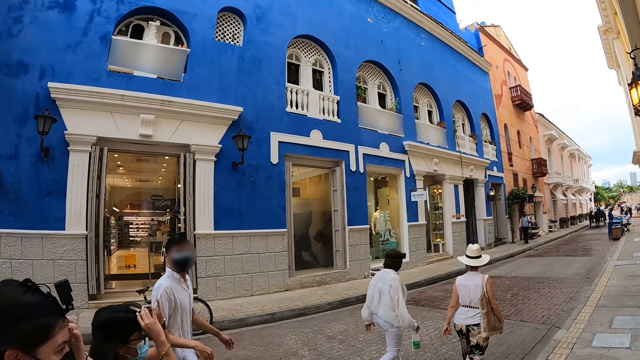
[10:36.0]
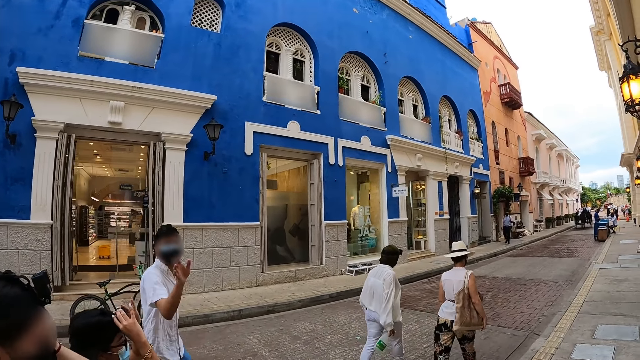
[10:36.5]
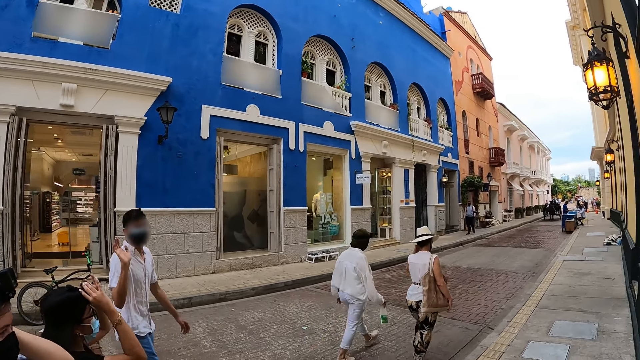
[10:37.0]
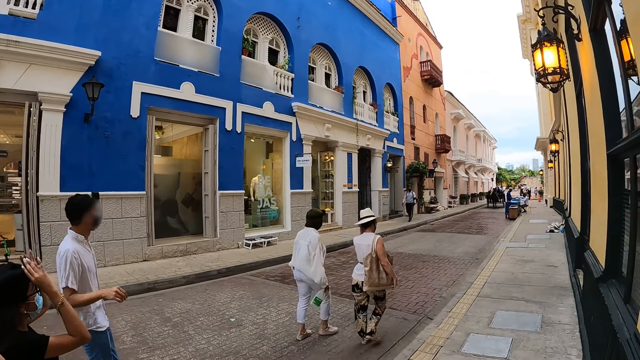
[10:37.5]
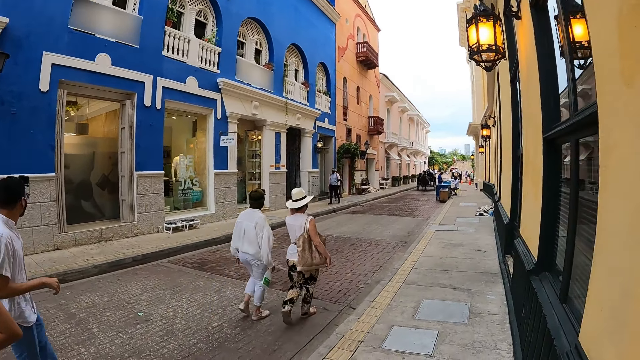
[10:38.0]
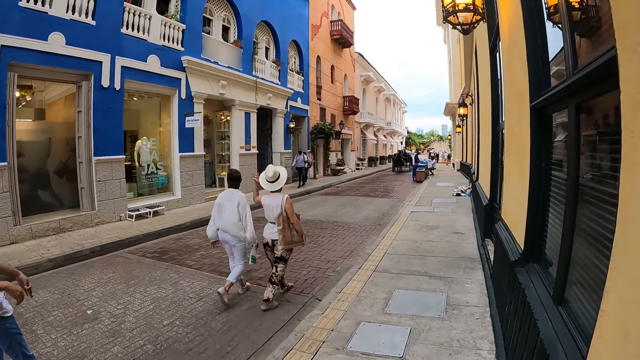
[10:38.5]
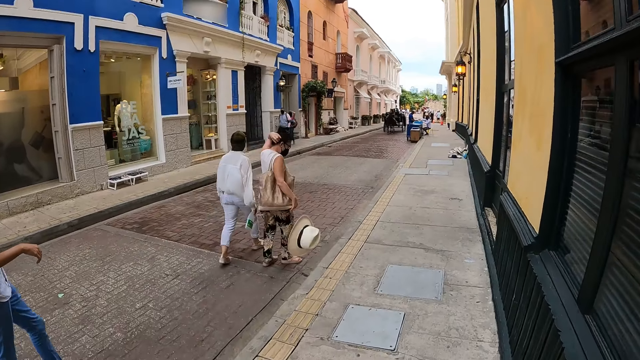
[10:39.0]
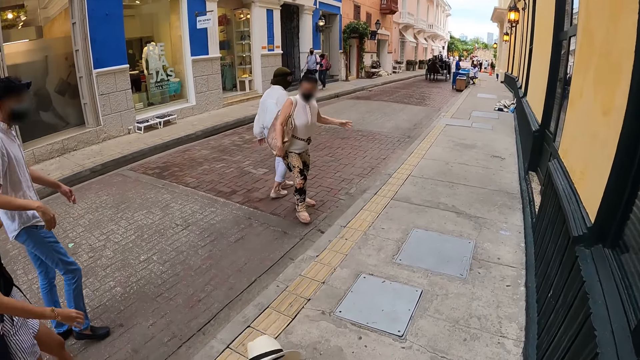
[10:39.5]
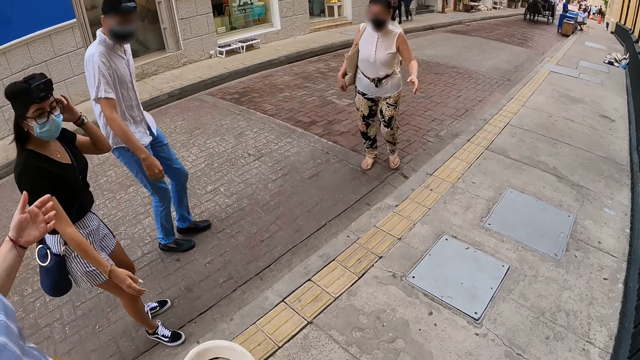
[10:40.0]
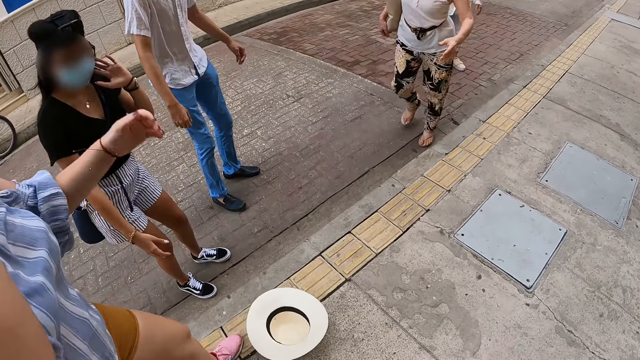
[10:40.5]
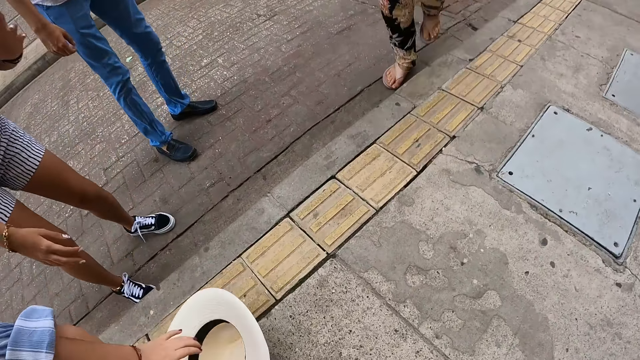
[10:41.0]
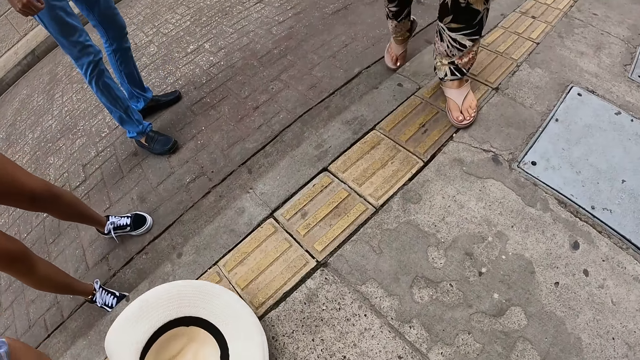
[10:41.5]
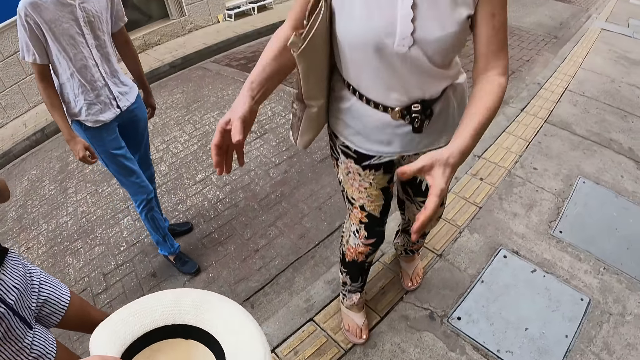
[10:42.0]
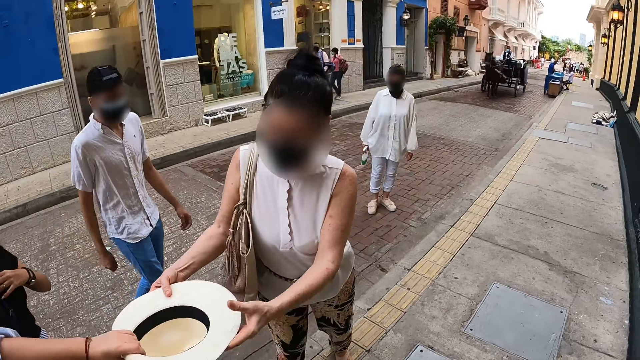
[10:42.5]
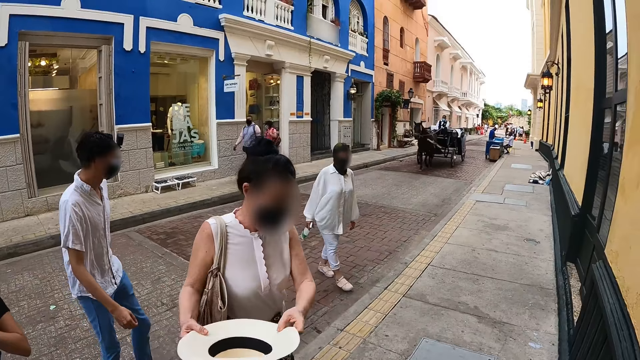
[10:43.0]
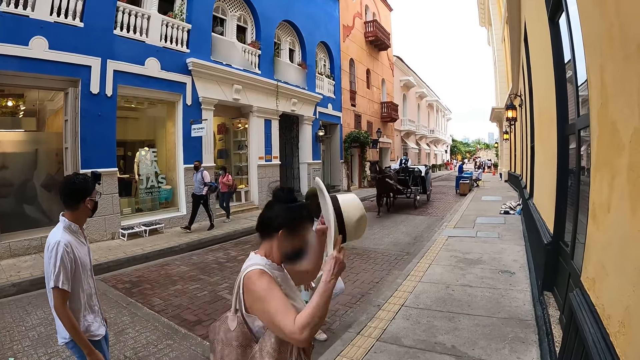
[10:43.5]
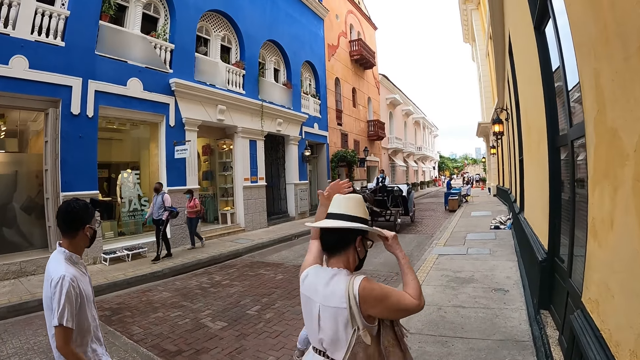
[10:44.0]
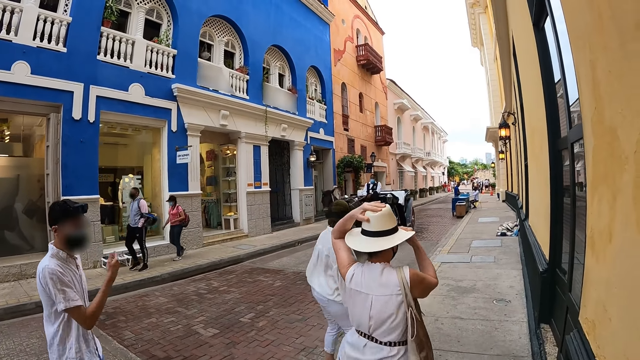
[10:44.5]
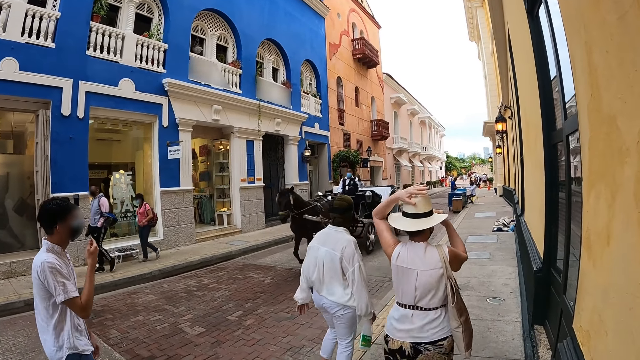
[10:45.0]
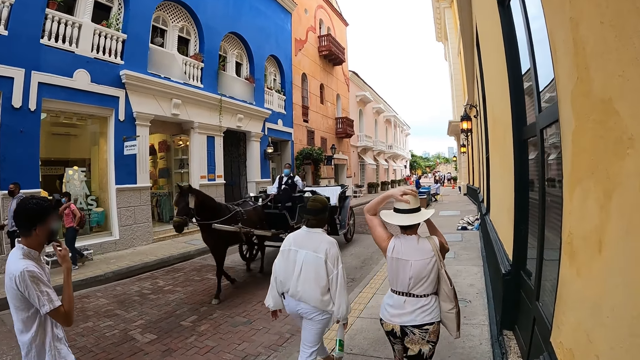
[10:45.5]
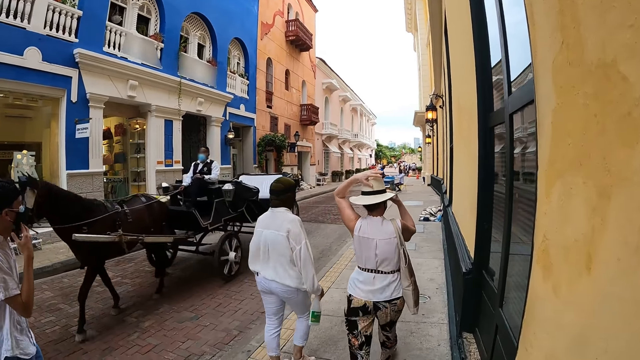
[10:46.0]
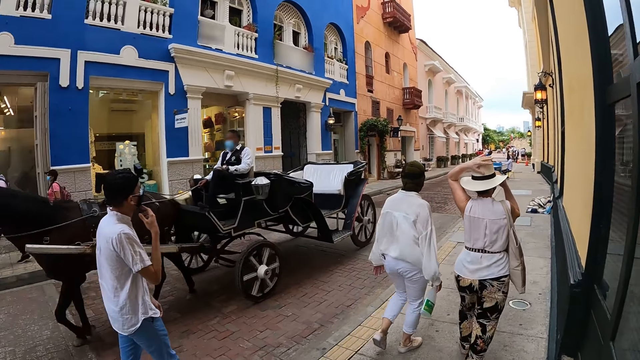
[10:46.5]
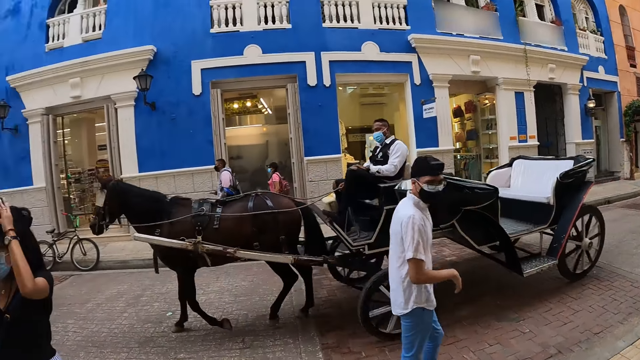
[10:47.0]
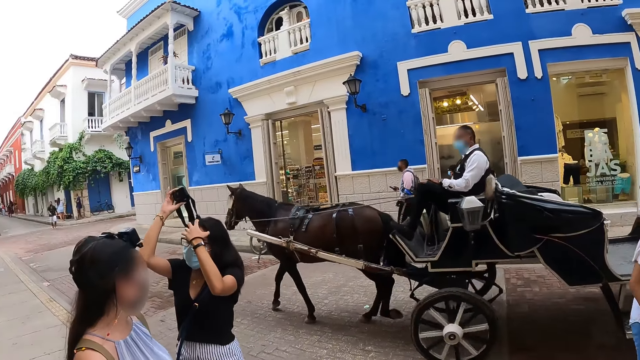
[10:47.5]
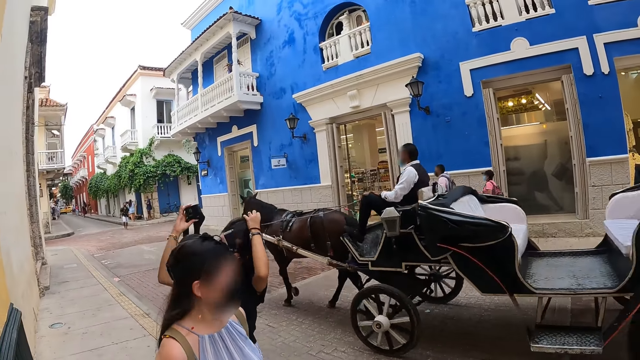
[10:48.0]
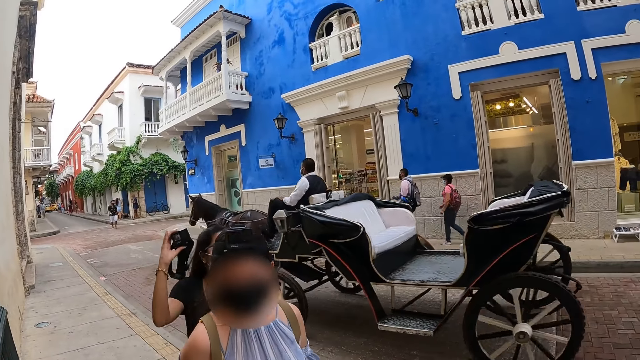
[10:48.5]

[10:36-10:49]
The woman scratches her face with her left hand. The woman holds her head with her left hand. The camera wearer picks up the hat. Another woman picks up the hat from the floor with her left hand. The first woman takes the hat from the other woman with both hands. The camera wearer gives a lady the hat. The first woman wears the hat on her head with both hands. The lady walks along the street. A man walks along the street. Another lady walks along the street. The camera wearer walks along the street. Another man adjusts his face mask with his right hand. A third man rides a horse cart past the group of people. A third woman removes the camera from her head with both hands. The third woman brushes her hair with her left hand.

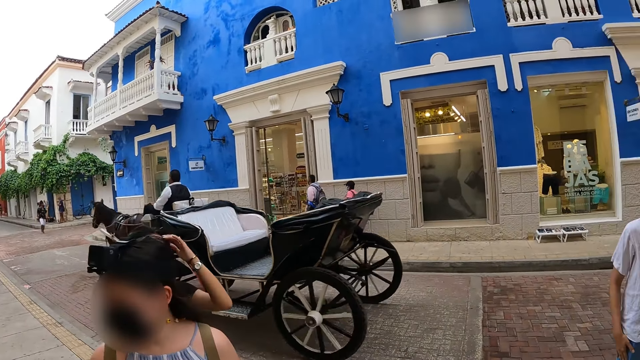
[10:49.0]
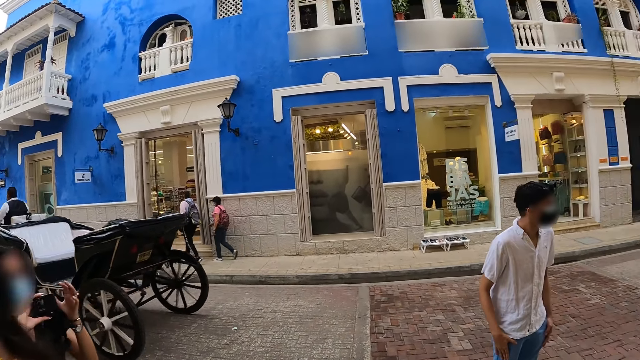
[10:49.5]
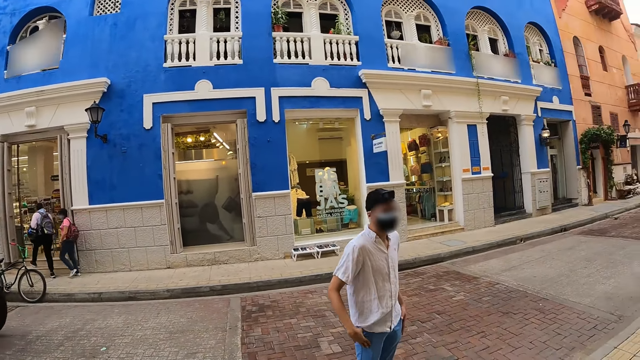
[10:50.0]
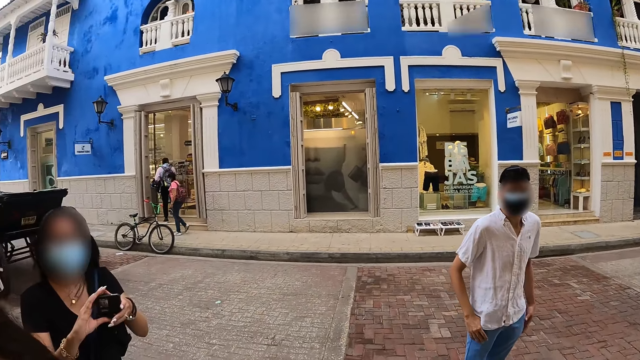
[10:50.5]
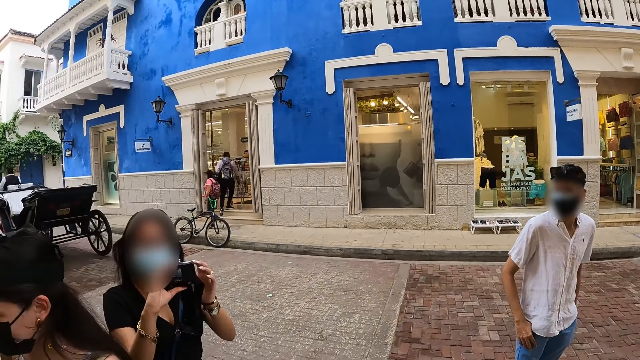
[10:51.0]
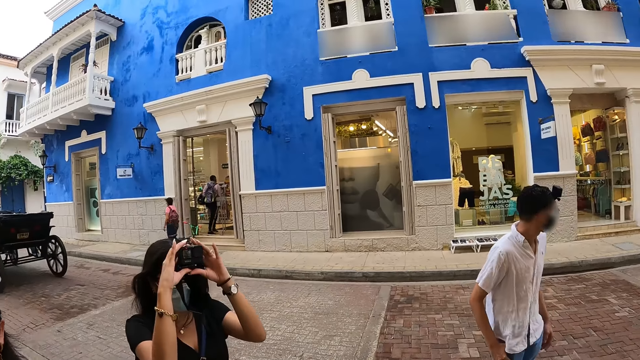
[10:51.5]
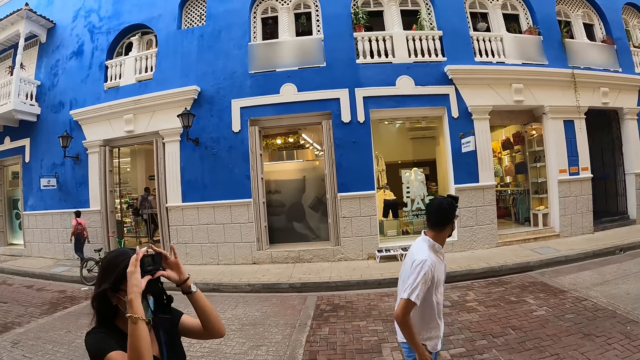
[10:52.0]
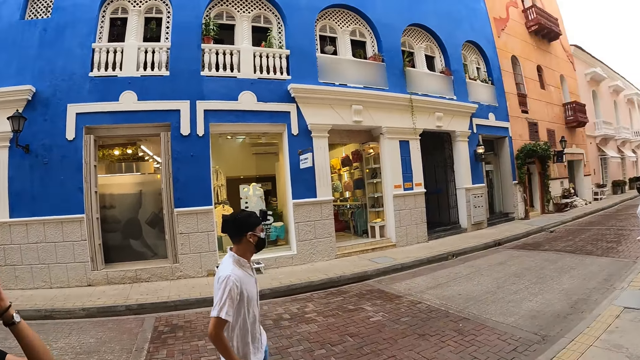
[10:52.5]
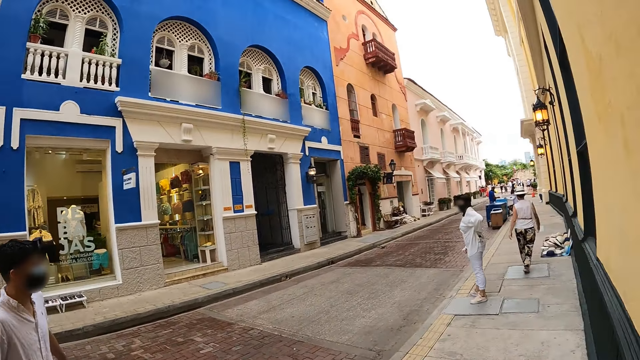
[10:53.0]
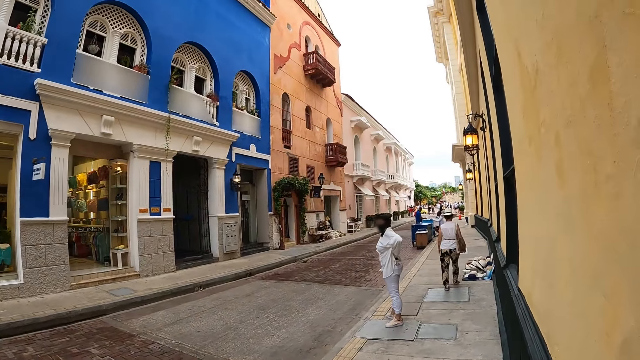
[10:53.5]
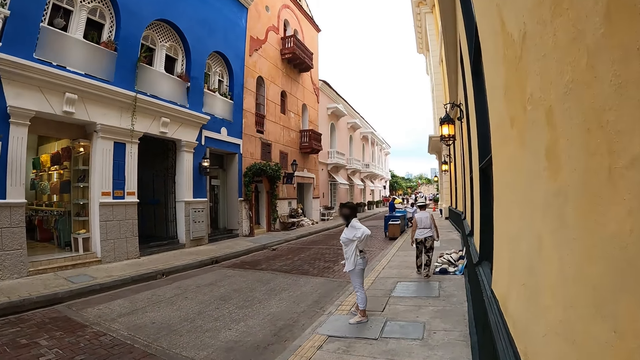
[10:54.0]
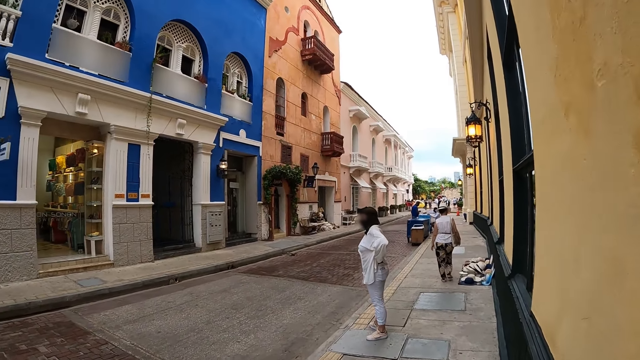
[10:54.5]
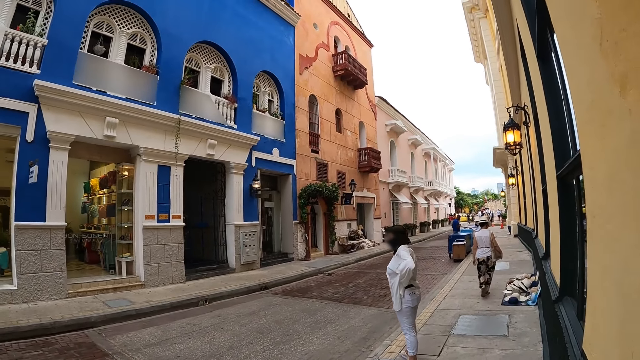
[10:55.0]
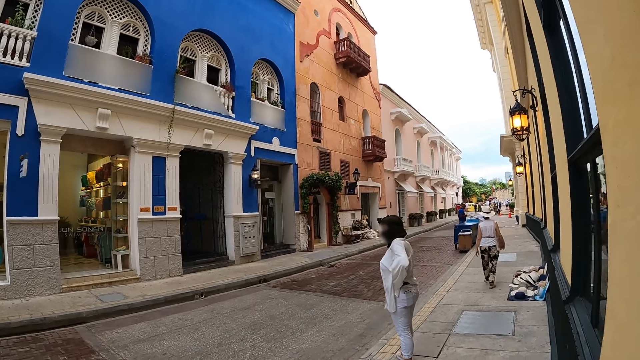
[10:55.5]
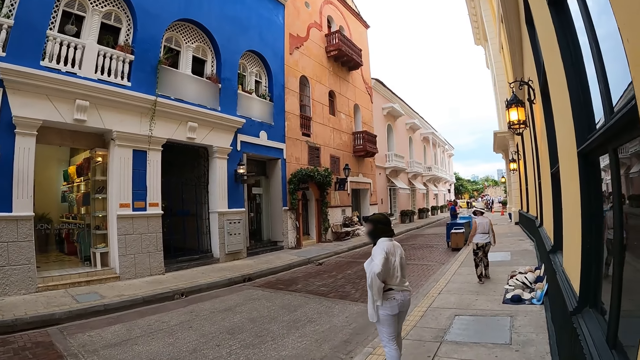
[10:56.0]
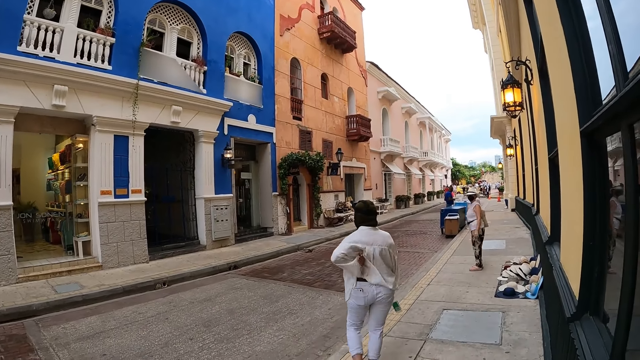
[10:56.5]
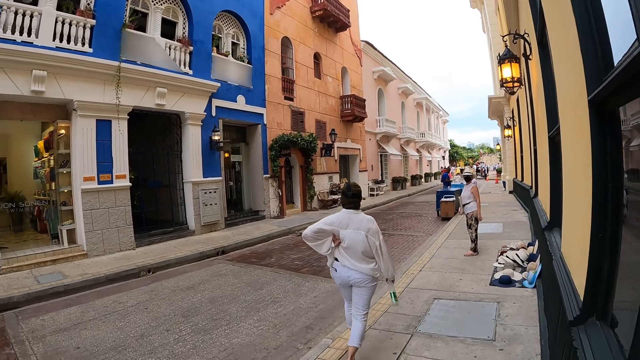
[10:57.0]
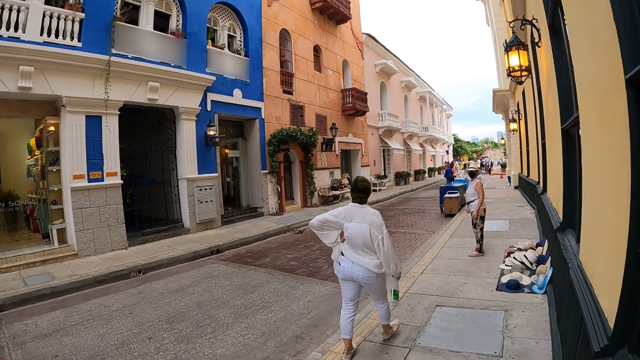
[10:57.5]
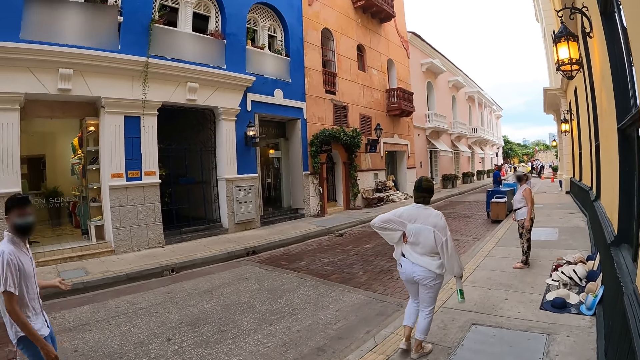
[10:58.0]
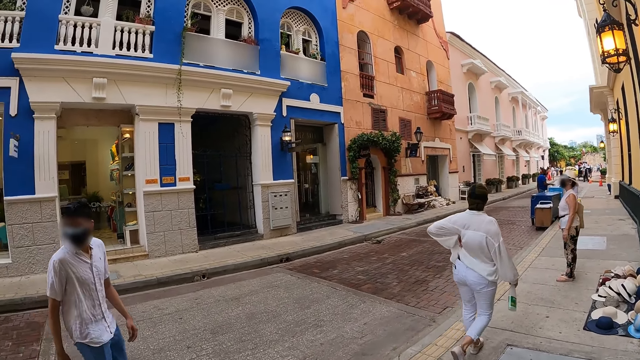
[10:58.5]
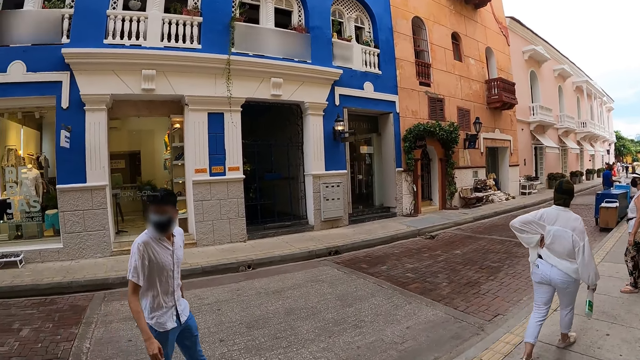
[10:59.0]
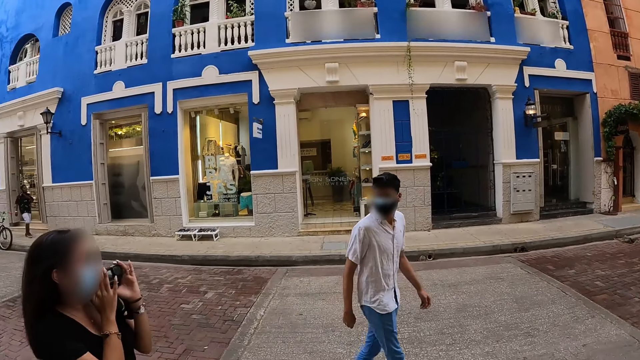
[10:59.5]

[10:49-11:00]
The woman fixes the camera with both hands. The woman holds the camera to her head with both hands. Another woman scratches her back with her left hand.
